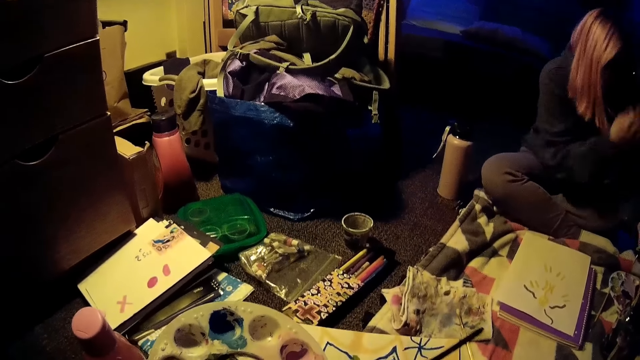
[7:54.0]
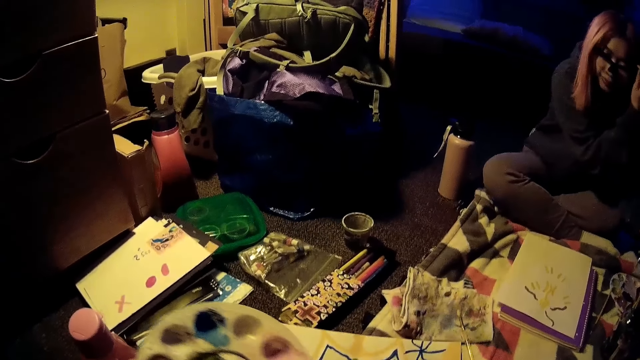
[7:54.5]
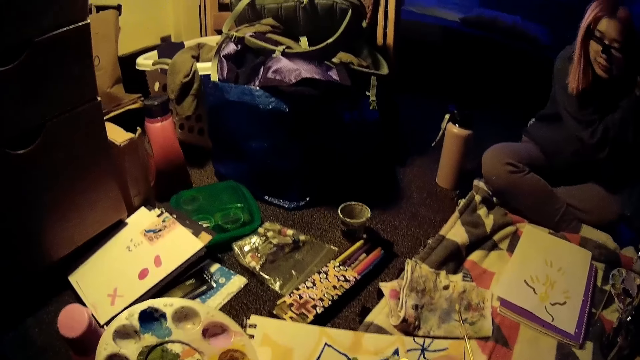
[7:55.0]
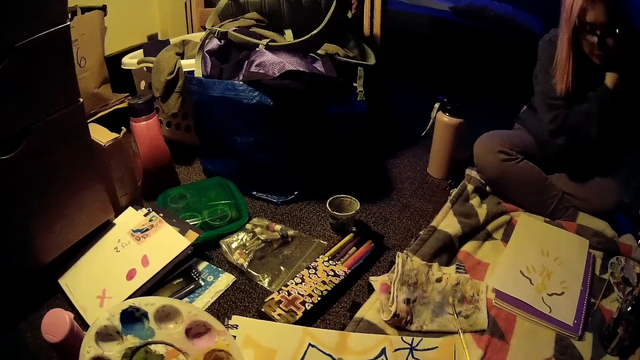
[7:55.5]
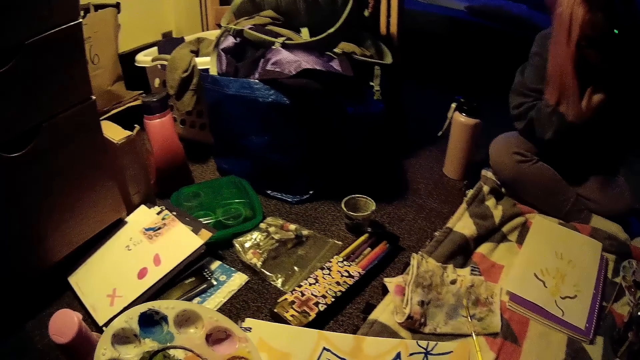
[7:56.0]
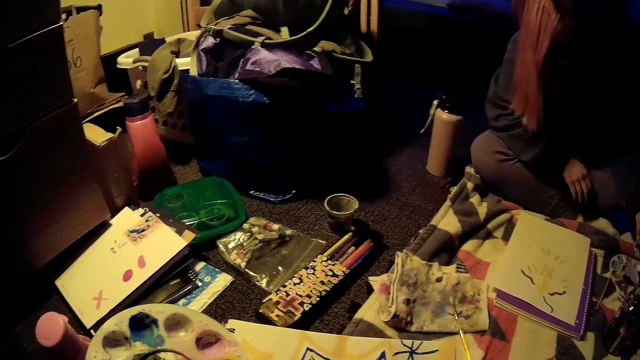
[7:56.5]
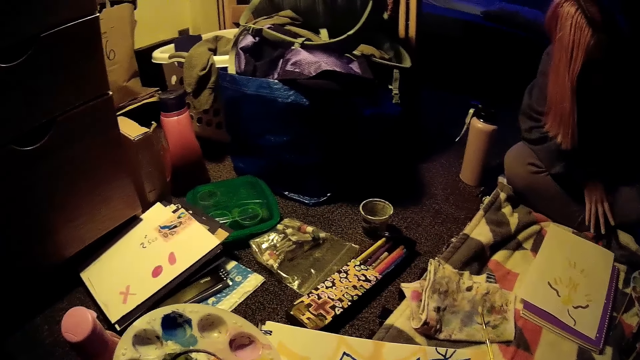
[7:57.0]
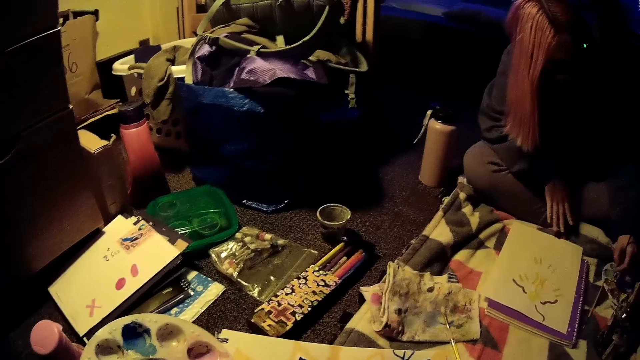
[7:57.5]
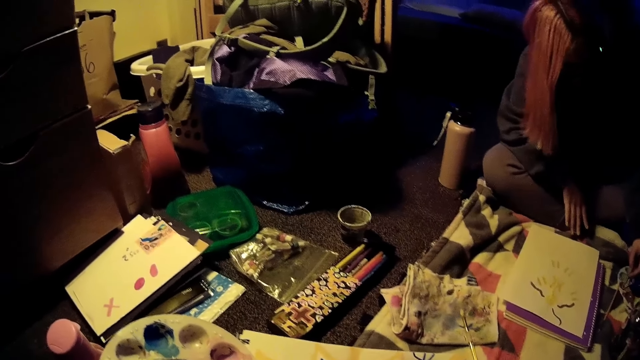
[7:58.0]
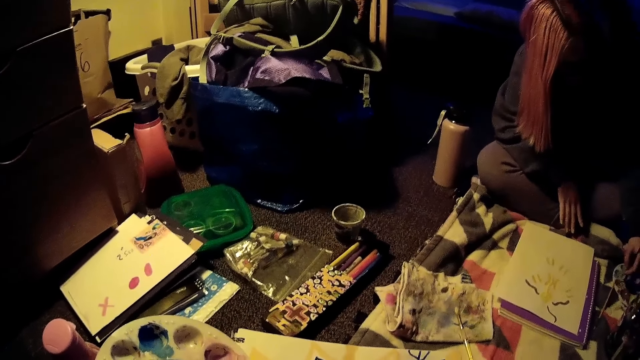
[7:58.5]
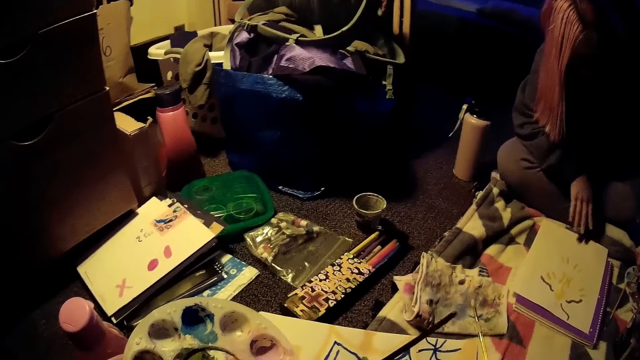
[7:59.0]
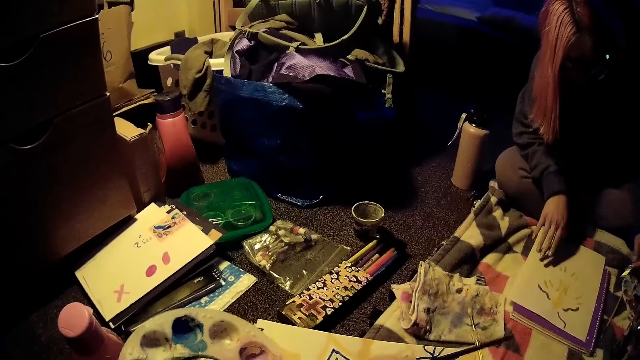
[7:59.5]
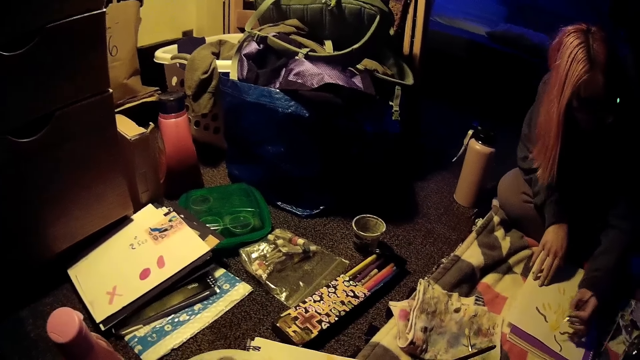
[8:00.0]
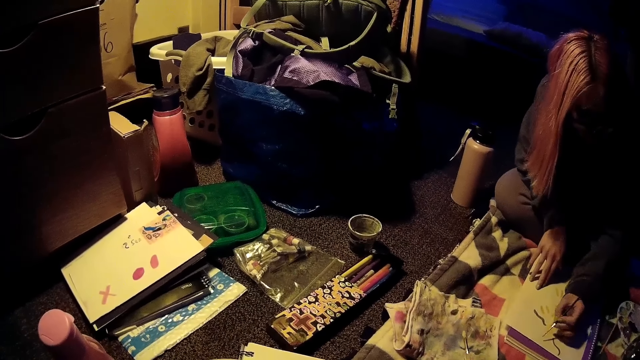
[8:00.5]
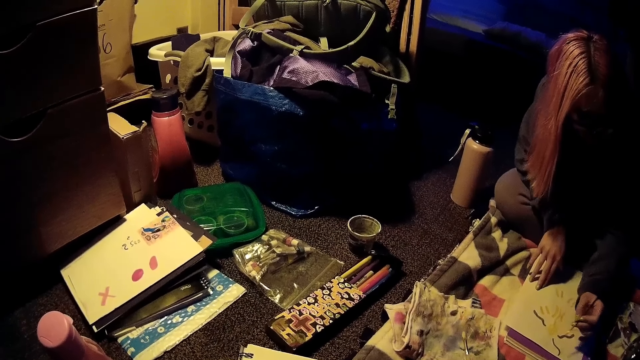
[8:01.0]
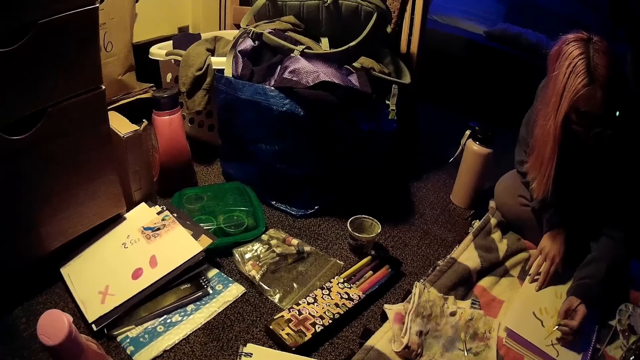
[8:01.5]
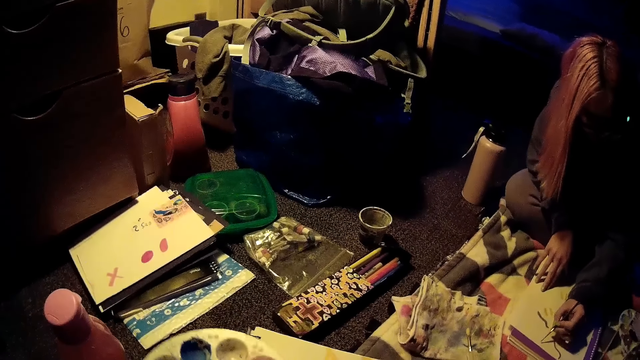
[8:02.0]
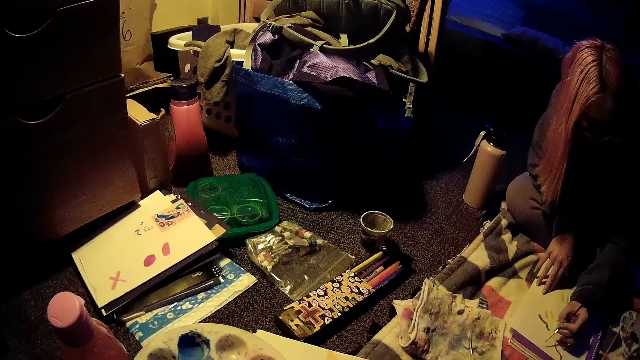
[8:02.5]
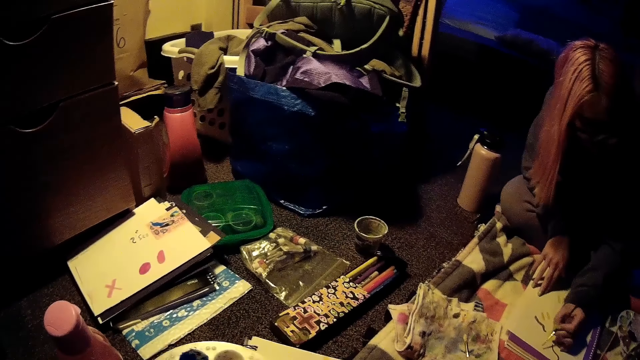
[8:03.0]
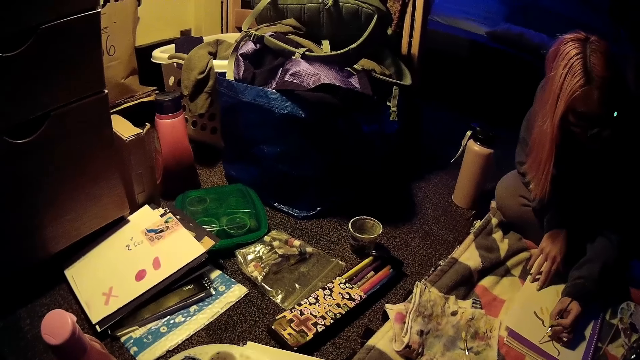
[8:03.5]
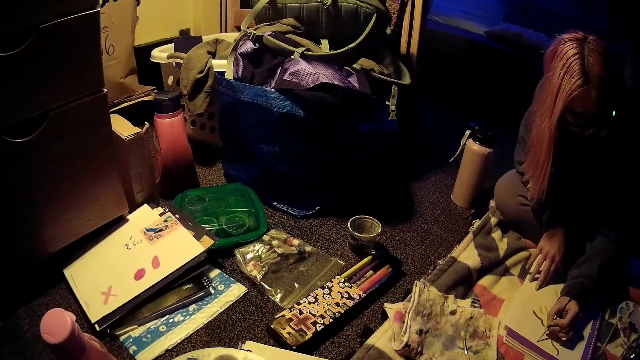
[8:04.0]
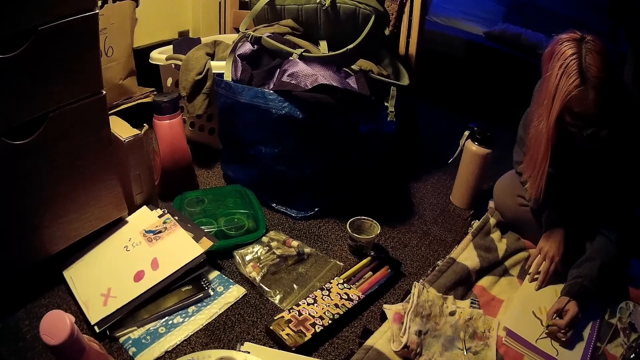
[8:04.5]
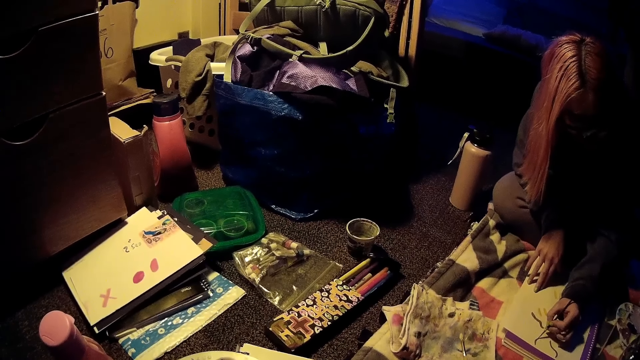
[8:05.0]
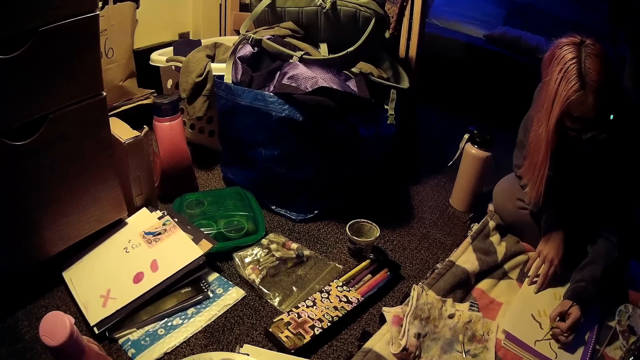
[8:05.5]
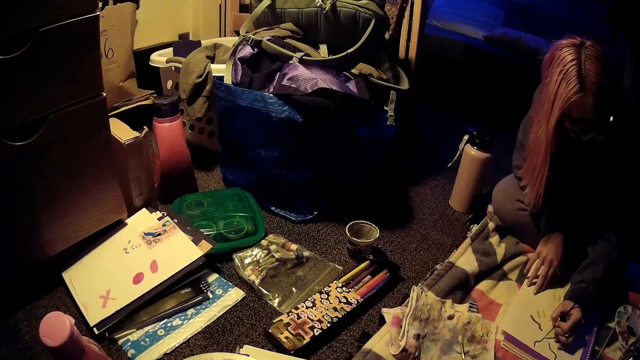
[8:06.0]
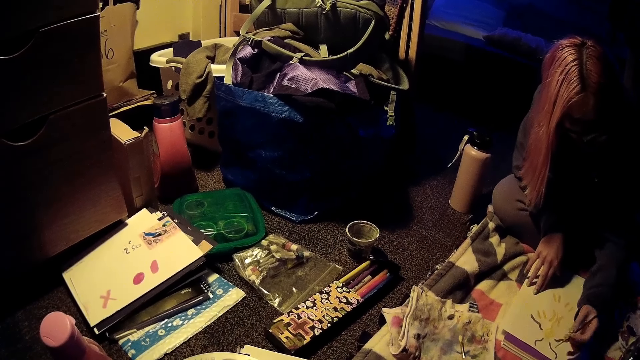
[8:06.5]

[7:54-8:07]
The camera wearer paints on the paper. The woman dips the brush in the paint tray and paints on the paper.

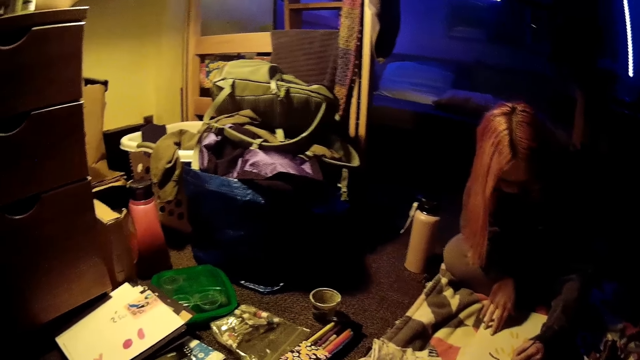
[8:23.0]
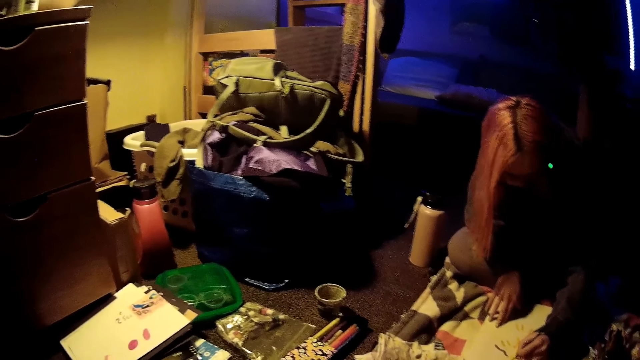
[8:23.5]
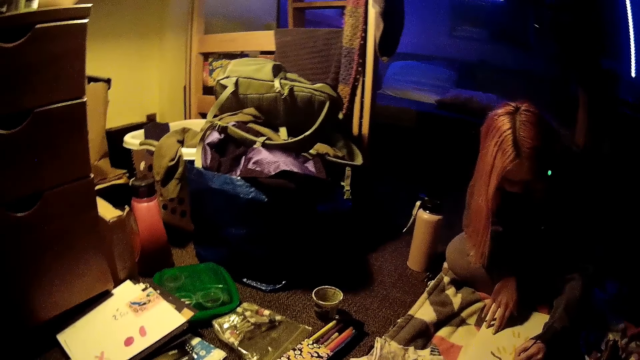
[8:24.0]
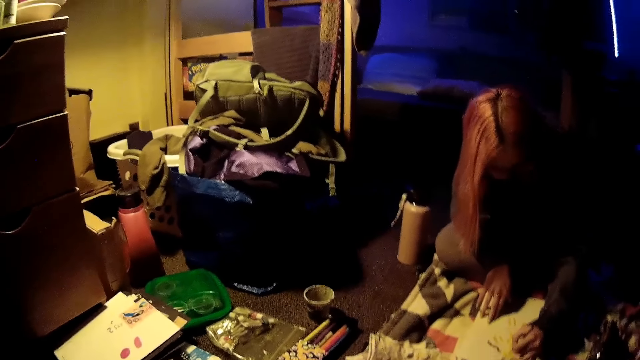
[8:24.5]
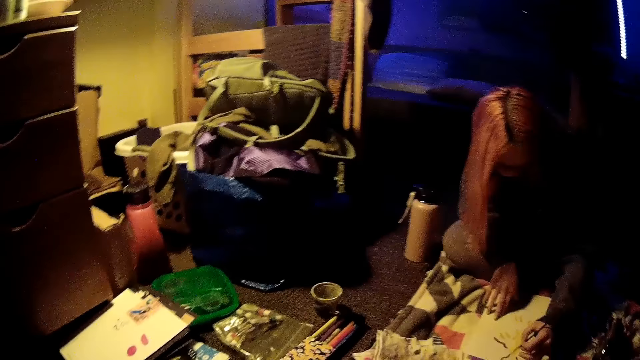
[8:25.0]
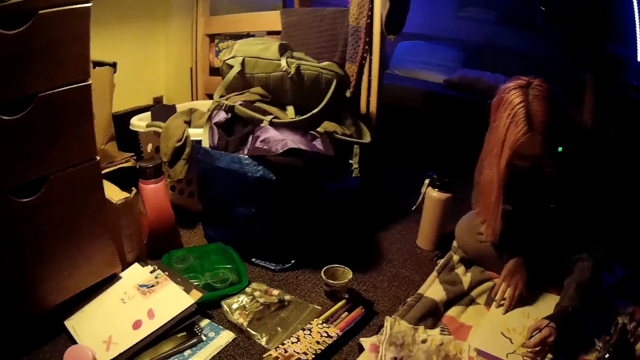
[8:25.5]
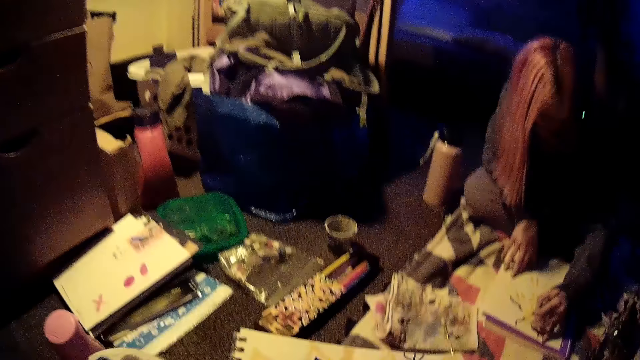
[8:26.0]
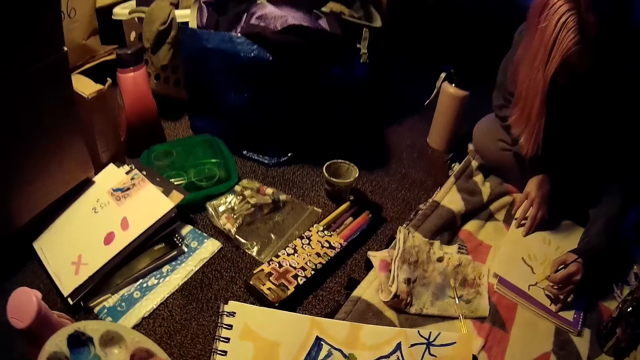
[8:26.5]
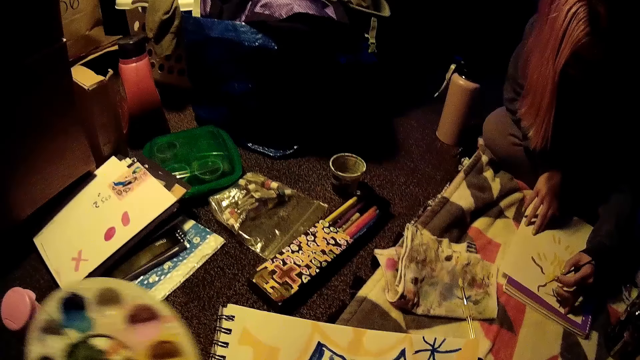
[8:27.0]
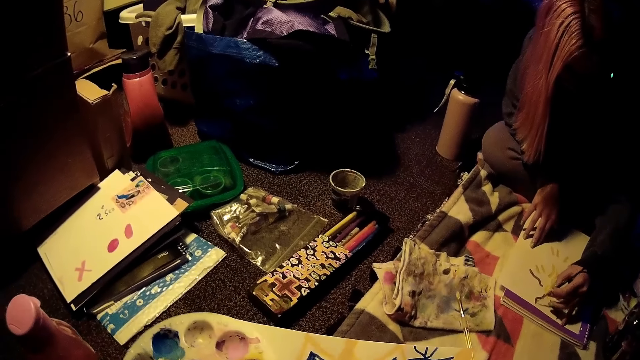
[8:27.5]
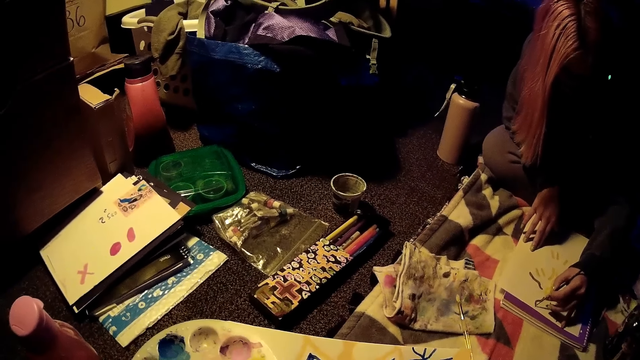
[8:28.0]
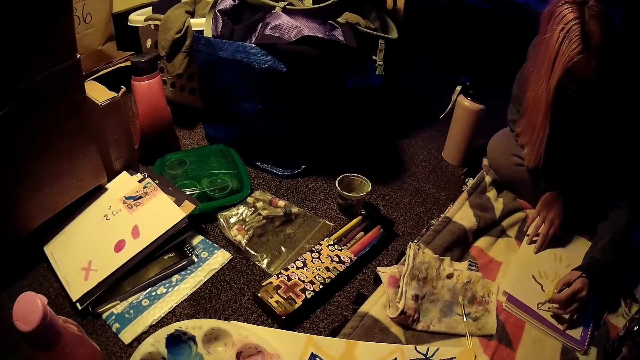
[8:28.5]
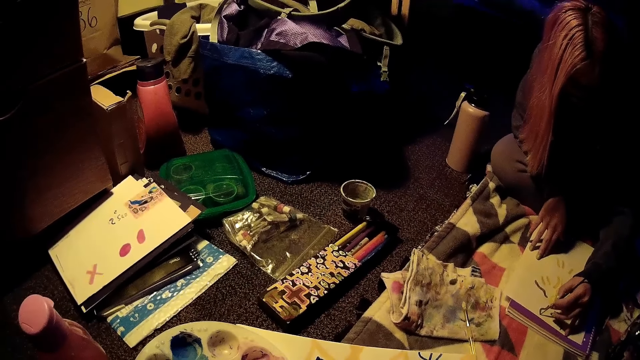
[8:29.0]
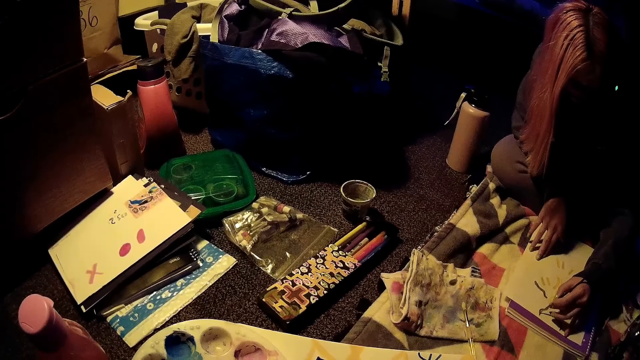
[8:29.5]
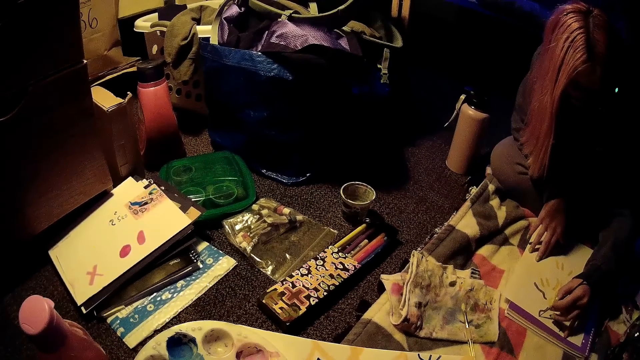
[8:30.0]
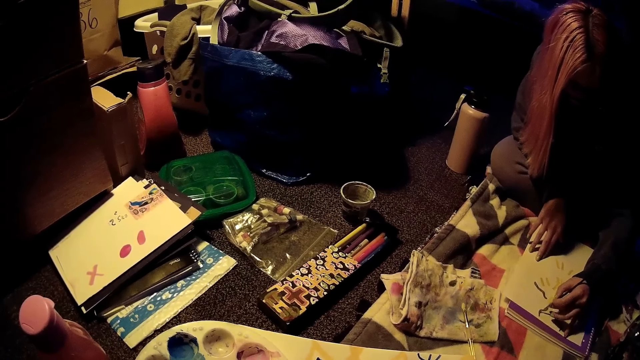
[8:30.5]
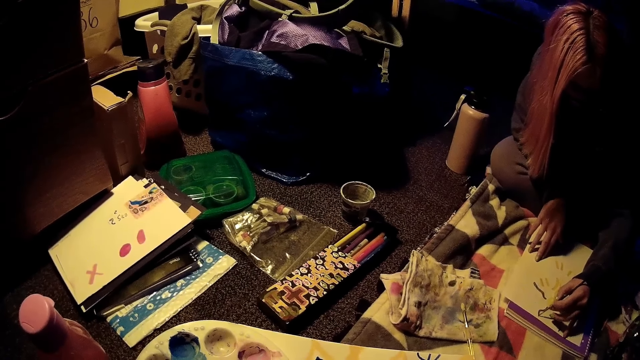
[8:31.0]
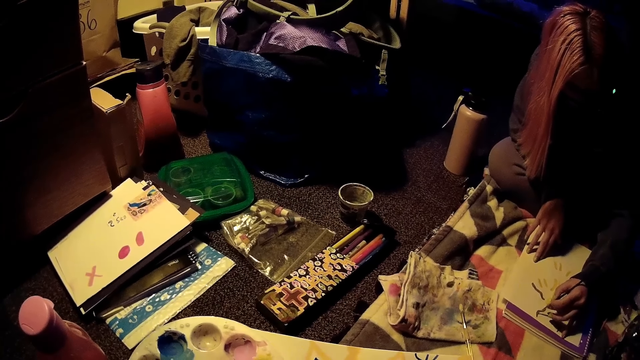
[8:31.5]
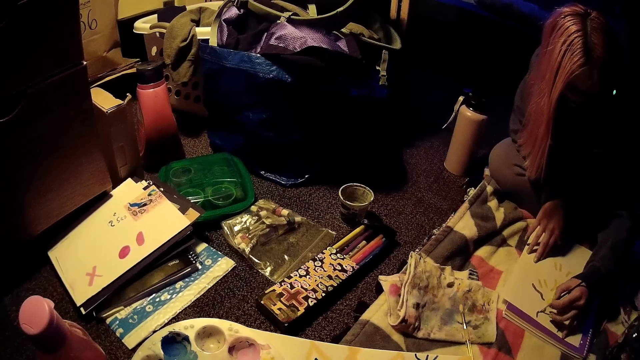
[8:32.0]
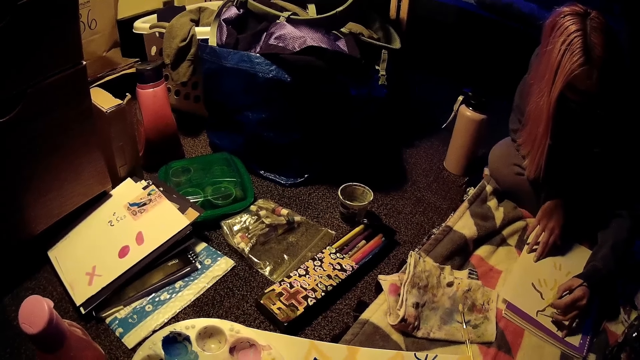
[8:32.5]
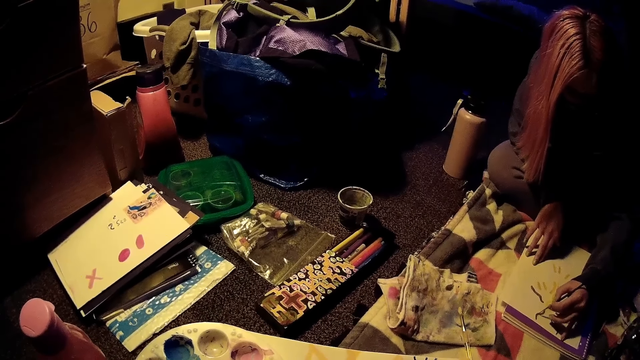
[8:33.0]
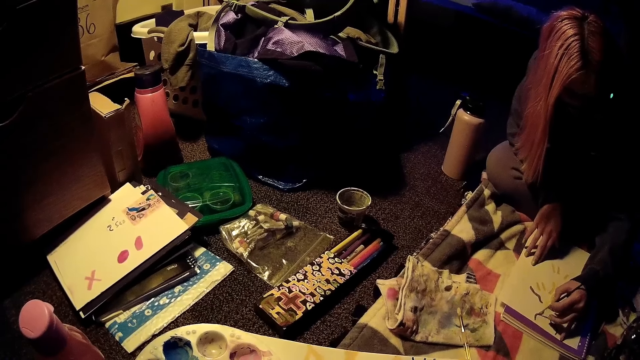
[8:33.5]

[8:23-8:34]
The camera wearer moves the head and moves the paint tray. The woman paints on the paper.
